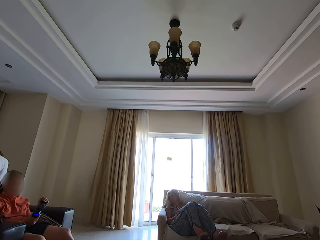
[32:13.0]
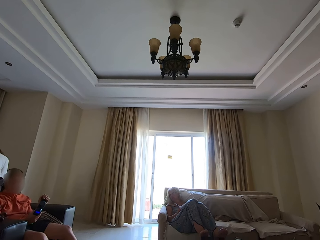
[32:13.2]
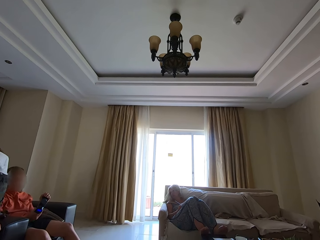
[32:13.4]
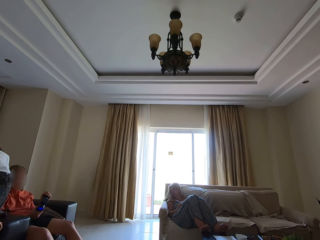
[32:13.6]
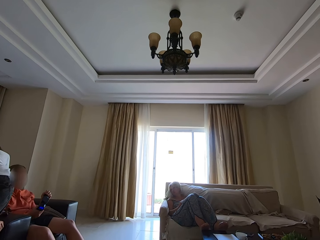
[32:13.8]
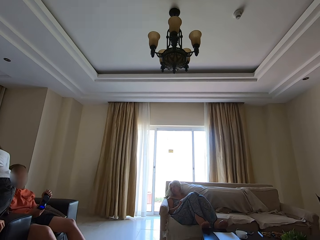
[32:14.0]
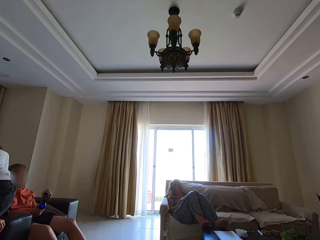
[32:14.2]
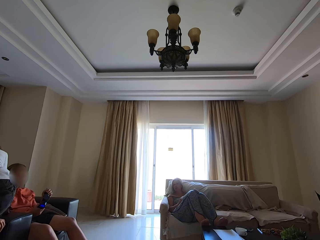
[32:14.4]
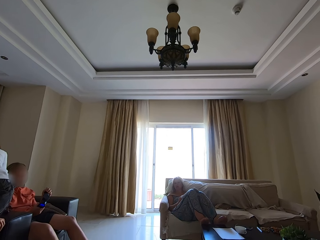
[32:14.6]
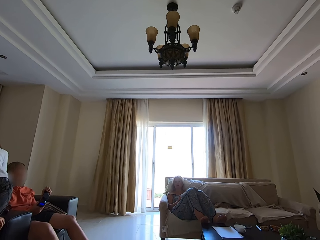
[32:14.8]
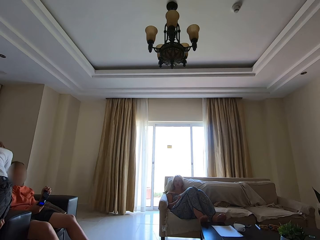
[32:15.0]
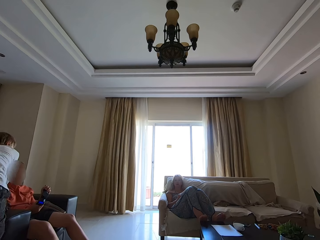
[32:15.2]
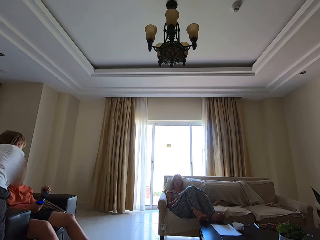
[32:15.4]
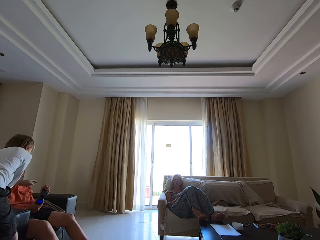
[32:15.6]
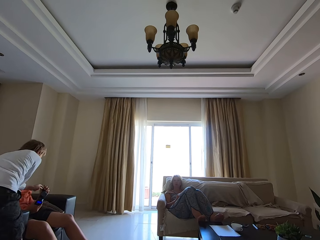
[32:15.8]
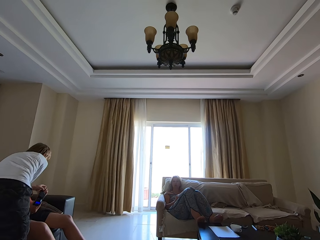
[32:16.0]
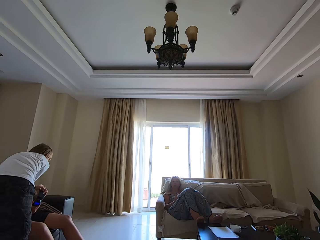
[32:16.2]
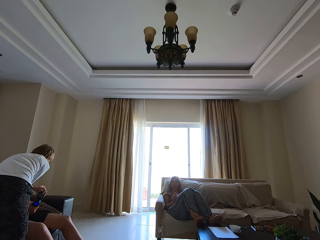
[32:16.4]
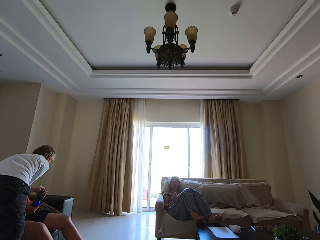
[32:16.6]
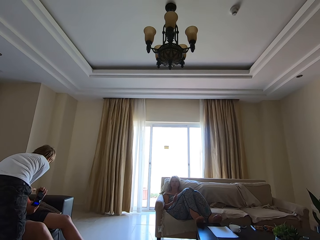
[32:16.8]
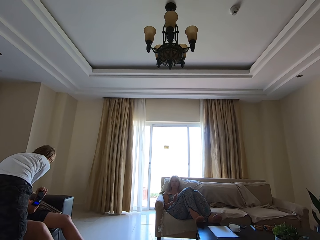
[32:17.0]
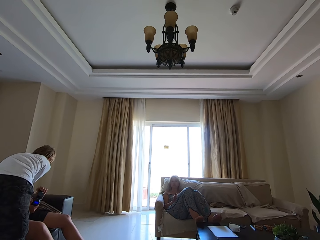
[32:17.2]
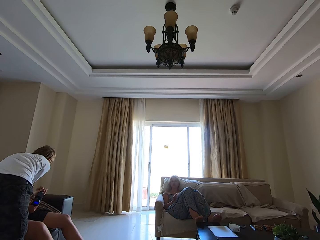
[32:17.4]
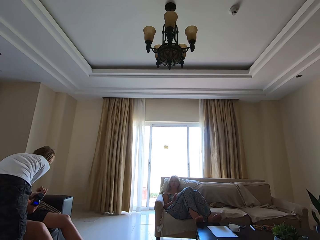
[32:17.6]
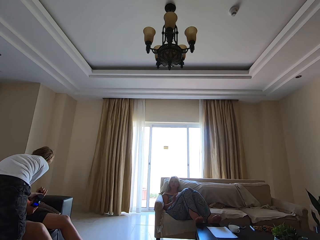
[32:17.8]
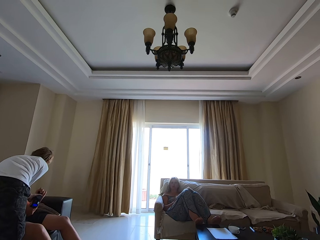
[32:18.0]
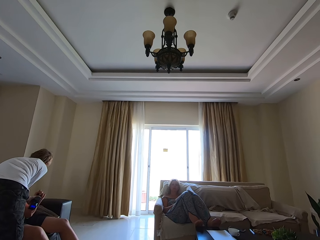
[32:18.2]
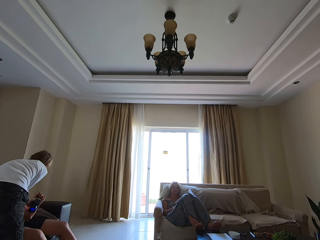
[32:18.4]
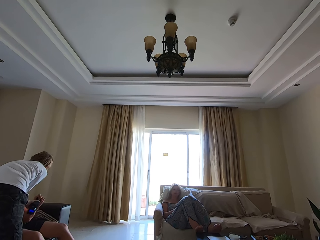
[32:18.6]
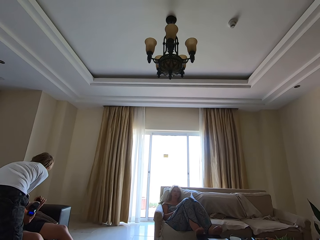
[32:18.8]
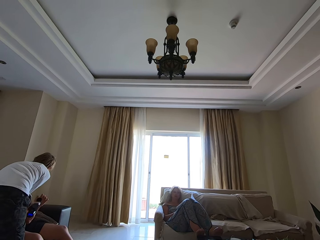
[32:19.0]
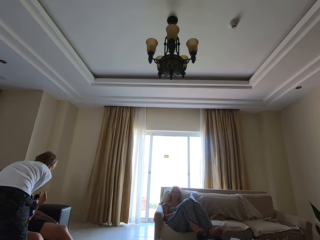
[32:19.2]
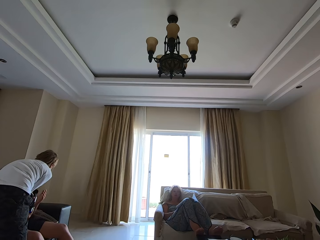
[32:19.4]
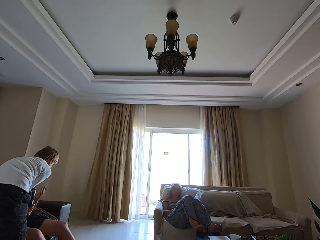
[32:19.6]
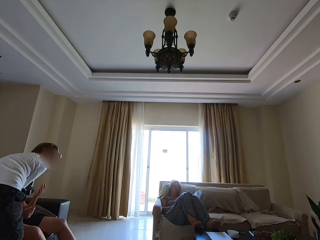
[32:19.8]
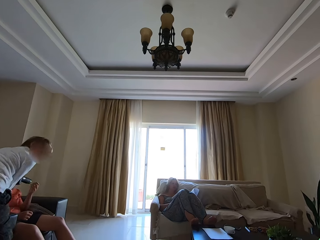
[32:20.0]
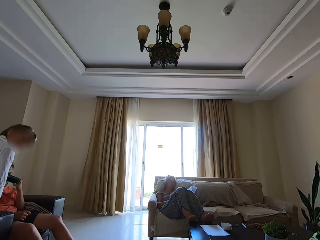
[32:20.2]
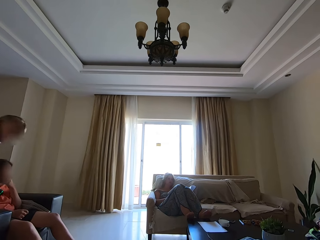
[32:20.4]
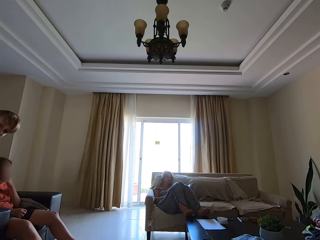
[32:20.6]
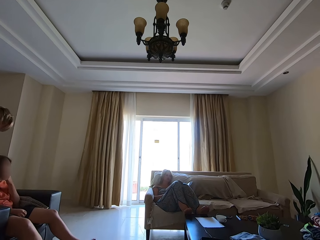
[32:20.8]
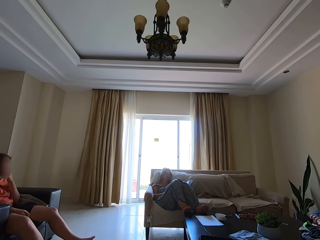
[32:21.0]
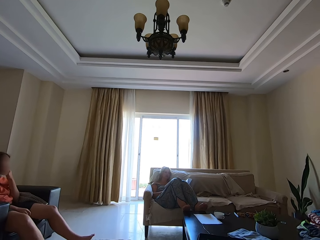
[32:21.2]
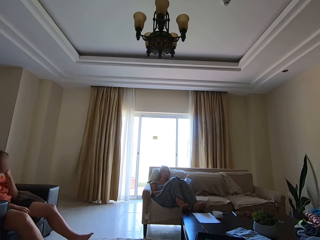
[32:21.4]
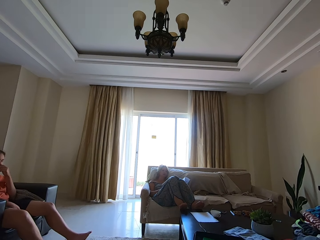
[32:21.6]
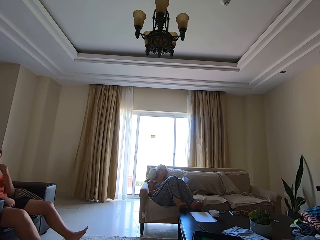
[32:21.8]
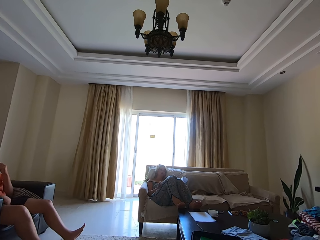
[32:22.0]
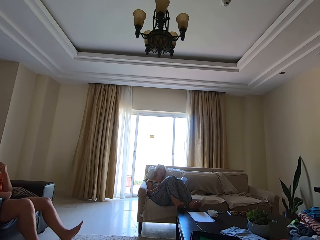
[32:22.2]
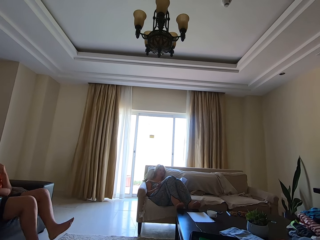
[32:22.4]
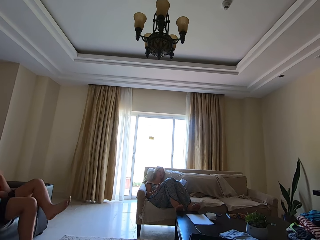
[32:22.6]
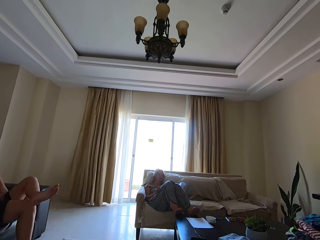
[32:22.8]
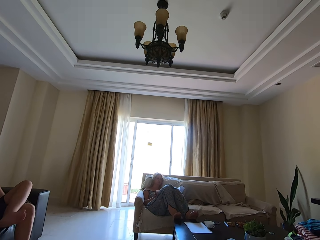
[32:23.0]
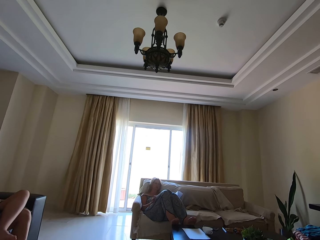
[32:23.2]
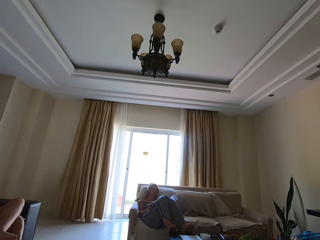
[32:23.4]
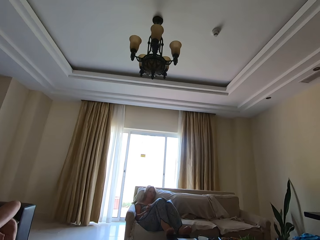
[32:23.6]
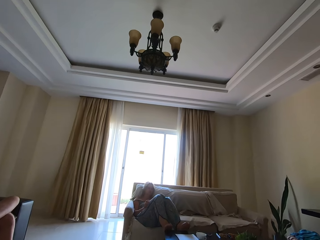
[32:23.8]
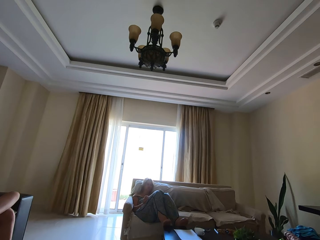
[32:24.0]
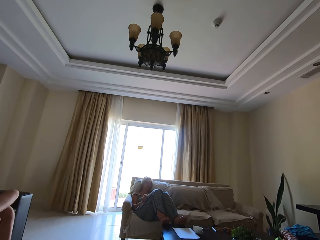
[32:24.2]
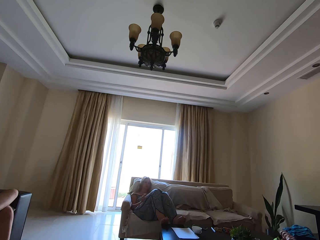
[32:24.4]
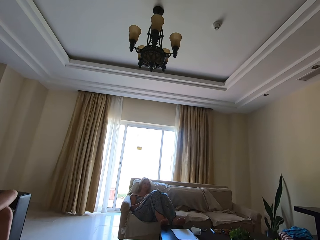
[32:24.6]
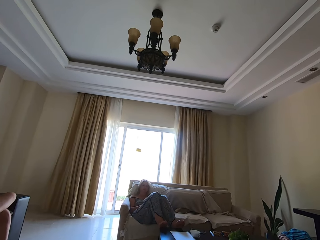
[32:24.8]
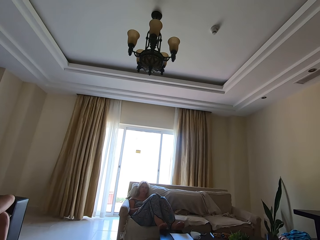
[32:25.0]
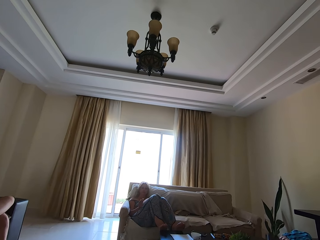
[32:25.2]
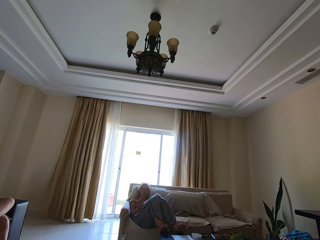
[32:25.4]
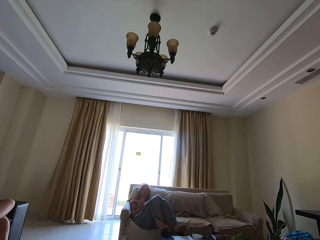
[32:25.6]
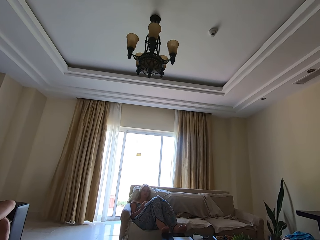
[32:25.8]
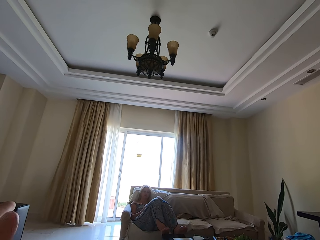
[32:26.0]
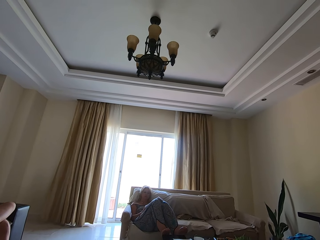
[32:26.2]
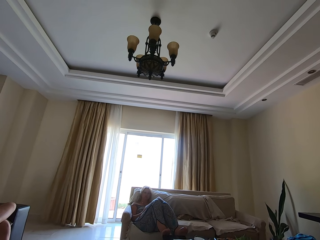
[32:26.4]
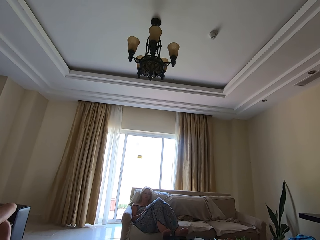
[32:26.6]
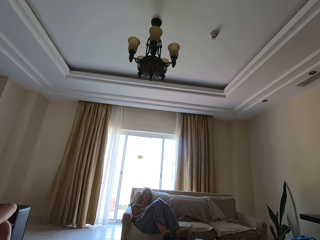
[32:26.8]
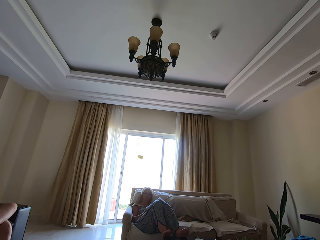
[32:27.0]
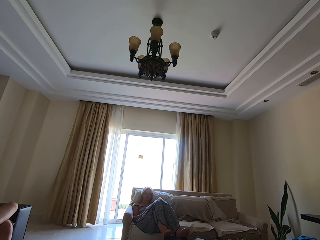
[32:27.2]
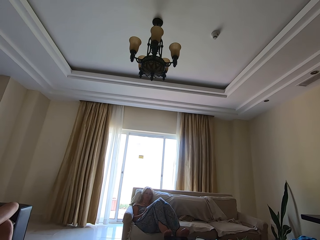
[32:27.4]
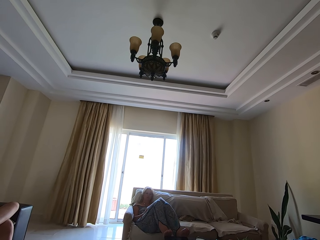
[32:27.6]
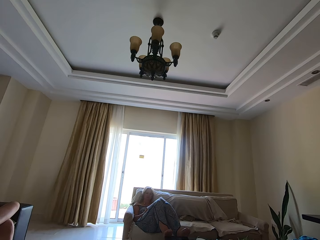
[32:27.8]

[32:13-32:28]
A man looks at the camera. The camera wearer looks around. Another man moves closer to the first man. The camera wearer looks around. The other man pulls the camera from the first man. The camera wearer looks around. Someone talks. The first man folds the right leg. The camera wearer looks around. They talk.

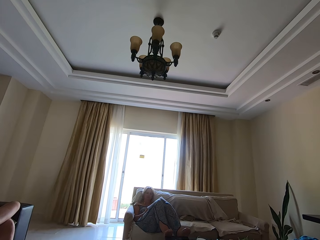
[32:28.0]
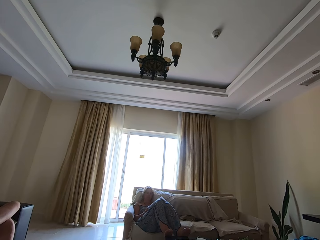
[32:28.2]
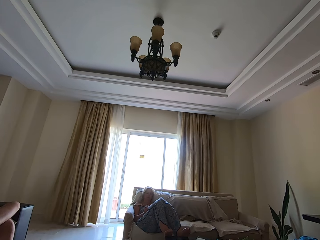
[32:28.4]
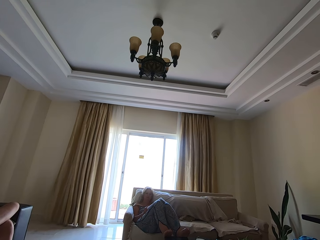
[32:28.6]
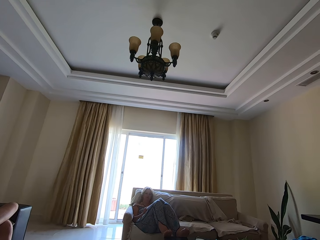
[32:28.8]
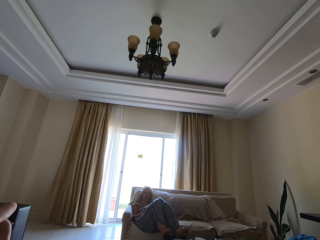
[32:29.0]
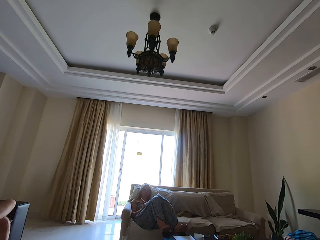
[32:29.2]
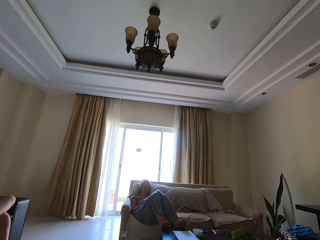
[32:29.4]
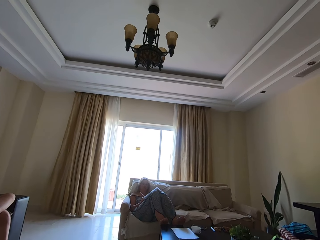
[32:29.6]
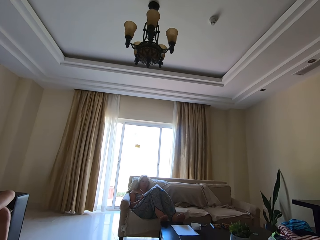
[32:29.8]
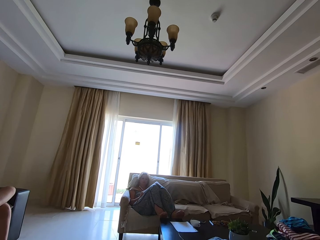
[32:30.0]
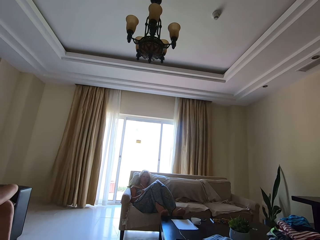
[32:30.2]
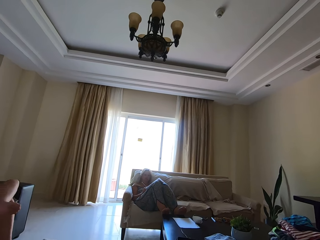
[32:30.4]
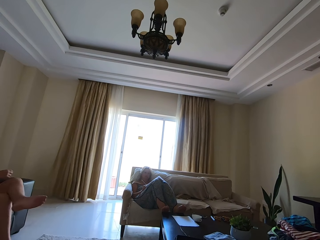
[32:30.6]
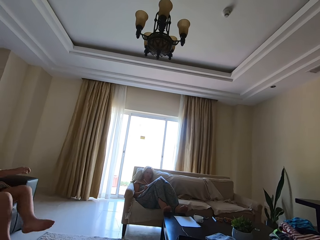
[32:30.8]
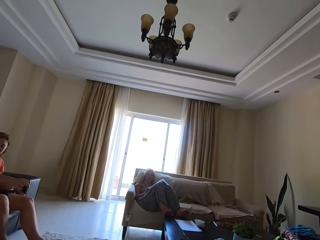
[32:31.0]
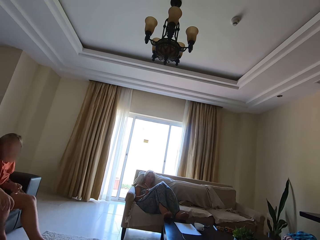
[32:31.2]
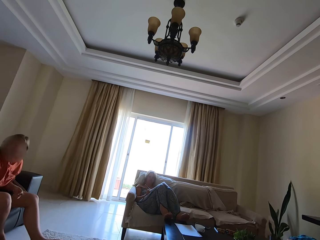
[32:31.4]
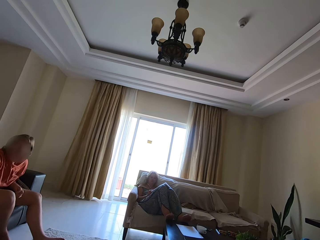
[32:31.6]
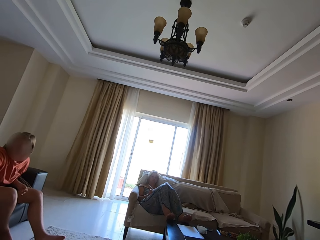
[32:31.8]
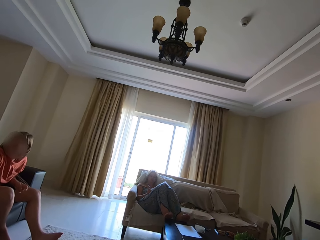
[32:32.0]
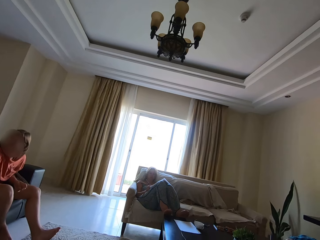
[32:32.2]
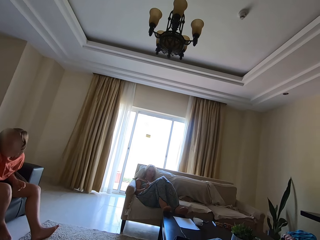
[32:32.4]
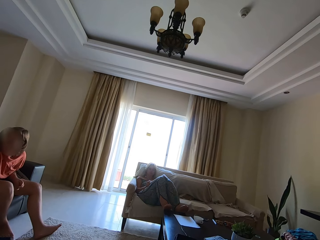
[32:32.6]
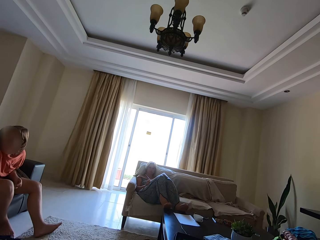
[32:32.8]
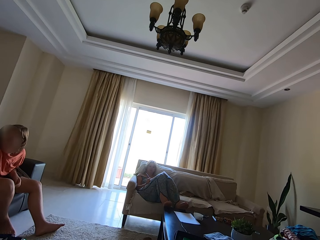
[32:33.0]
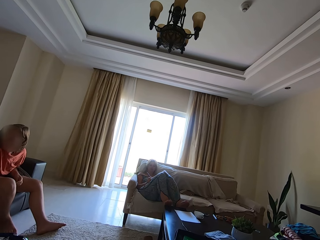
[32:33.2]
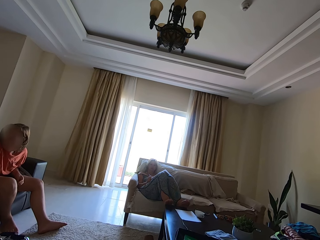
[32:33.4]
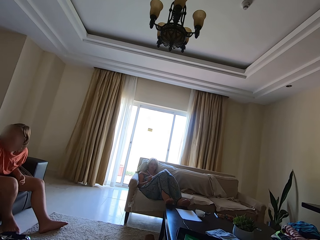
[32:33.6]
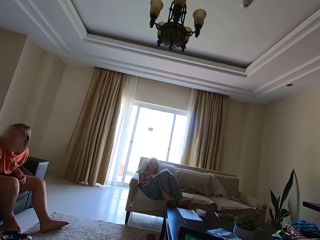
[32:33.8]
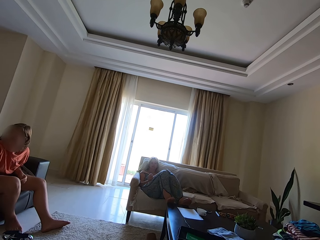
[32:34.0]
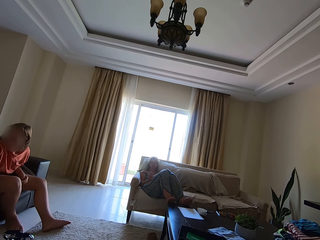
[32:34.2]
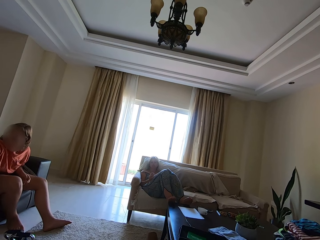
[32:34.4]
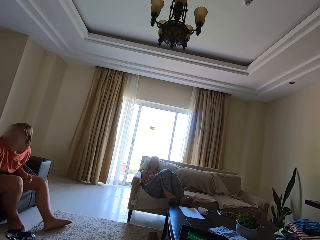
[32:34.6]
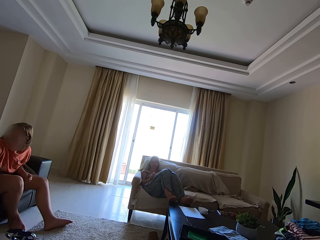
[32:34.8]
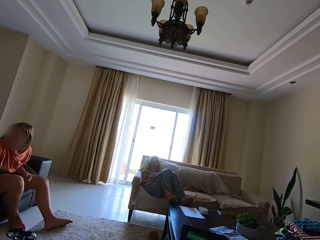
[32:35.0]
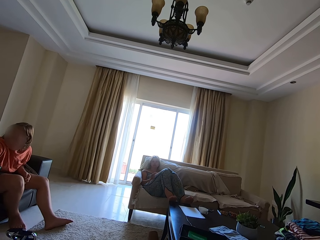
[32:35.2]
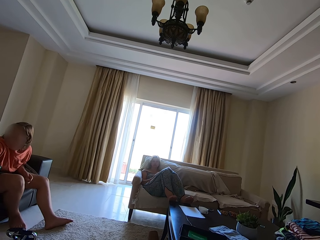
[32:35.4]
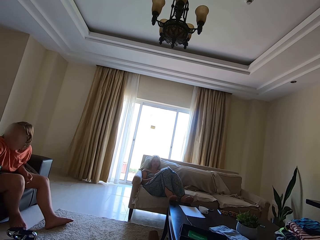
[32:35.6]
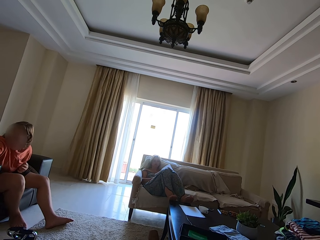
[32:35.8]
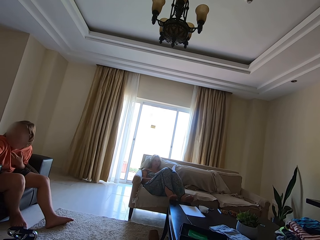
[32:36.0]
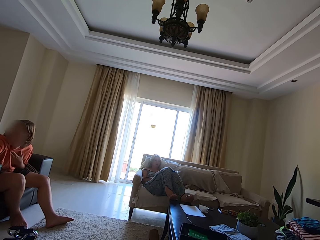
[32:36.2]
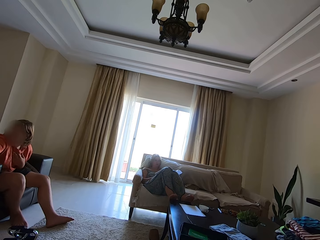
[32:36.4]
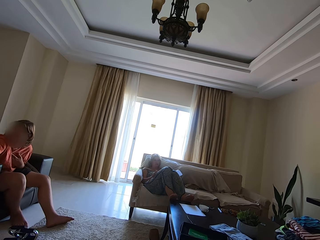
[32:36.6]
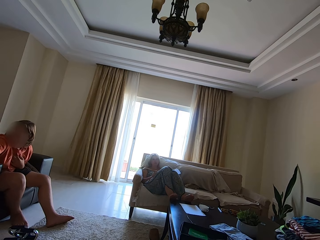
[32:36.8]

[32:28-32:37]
A man unfolds the right leg. The camera wearer looks around. The man talks.
